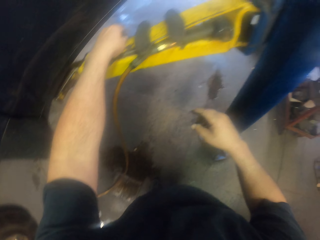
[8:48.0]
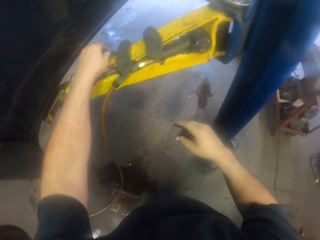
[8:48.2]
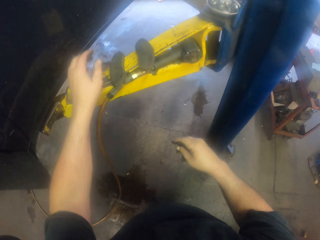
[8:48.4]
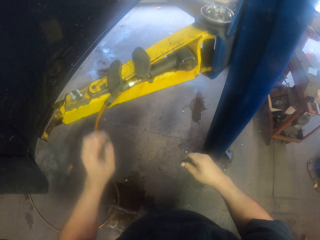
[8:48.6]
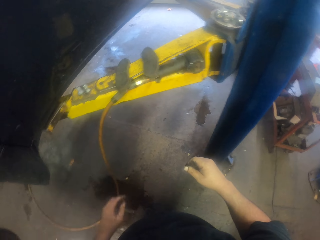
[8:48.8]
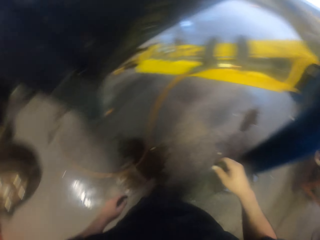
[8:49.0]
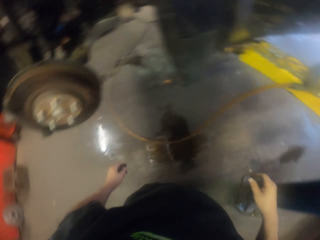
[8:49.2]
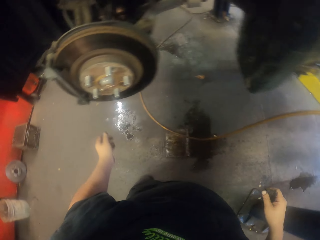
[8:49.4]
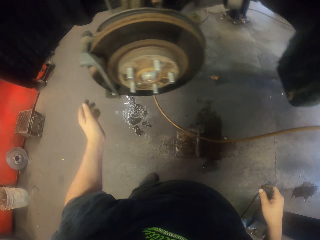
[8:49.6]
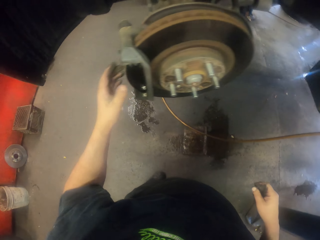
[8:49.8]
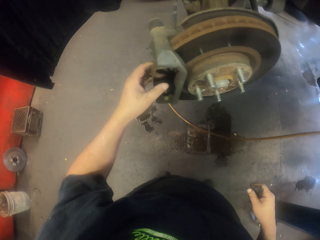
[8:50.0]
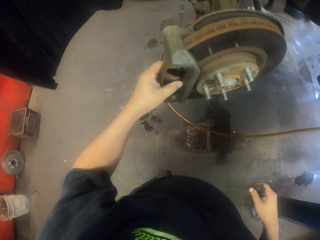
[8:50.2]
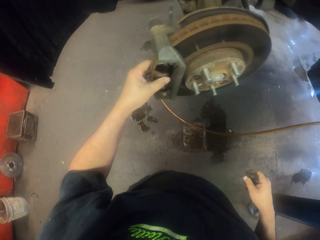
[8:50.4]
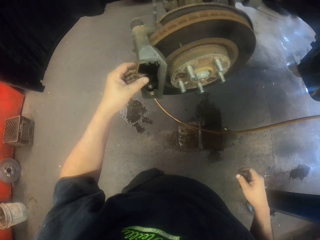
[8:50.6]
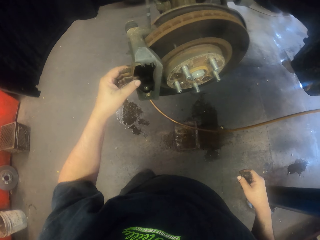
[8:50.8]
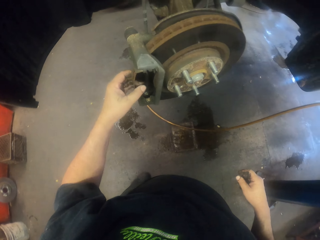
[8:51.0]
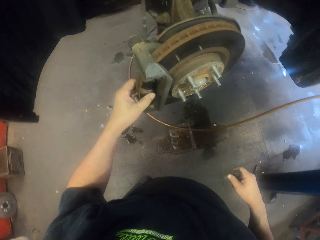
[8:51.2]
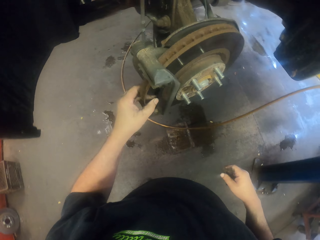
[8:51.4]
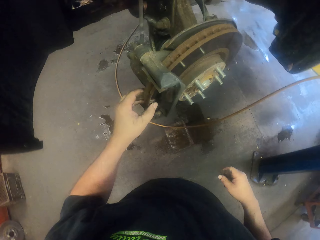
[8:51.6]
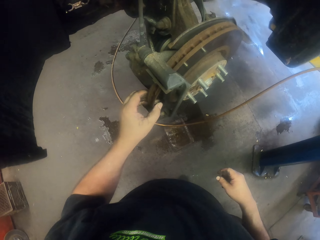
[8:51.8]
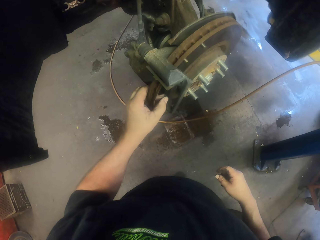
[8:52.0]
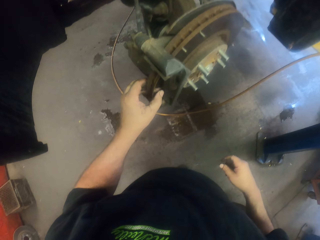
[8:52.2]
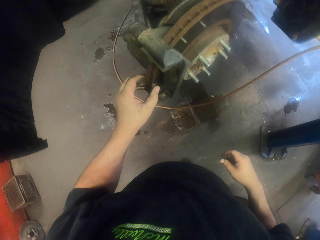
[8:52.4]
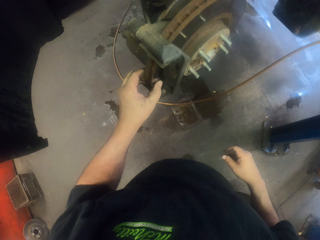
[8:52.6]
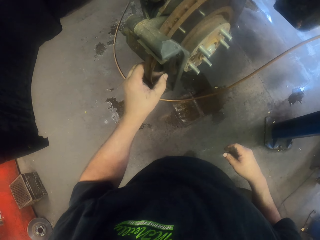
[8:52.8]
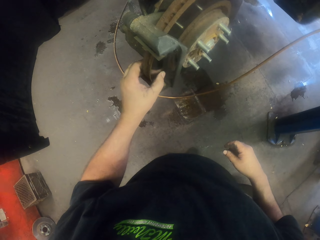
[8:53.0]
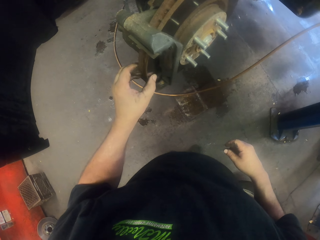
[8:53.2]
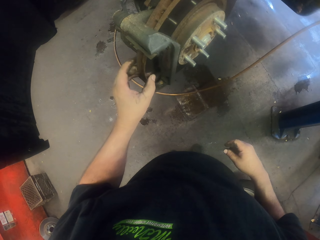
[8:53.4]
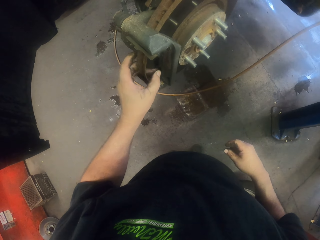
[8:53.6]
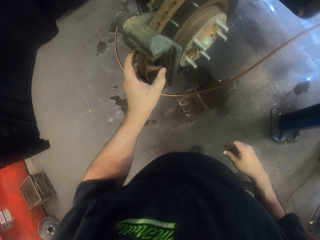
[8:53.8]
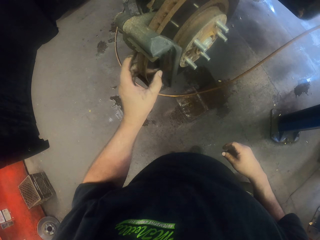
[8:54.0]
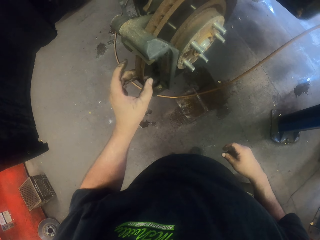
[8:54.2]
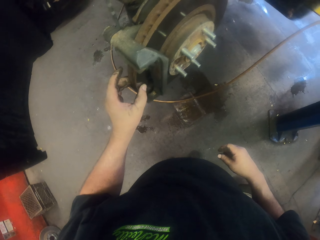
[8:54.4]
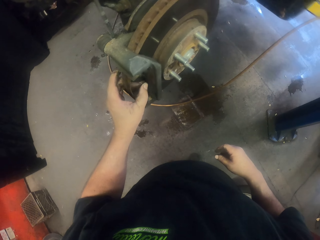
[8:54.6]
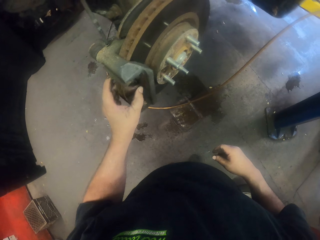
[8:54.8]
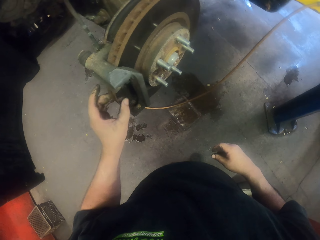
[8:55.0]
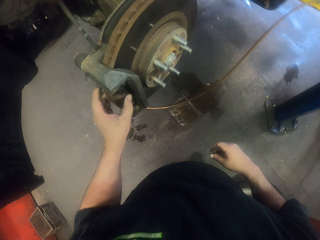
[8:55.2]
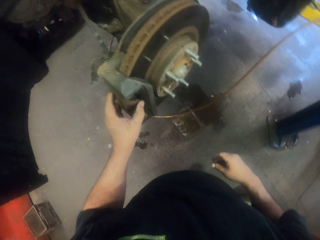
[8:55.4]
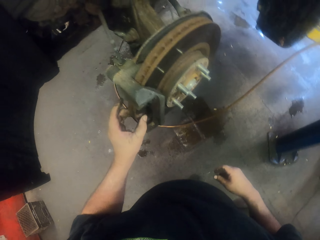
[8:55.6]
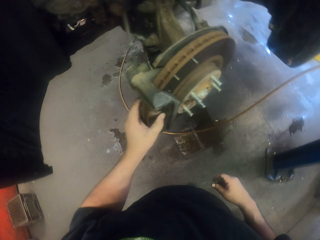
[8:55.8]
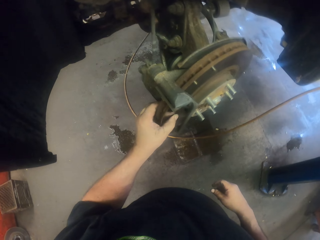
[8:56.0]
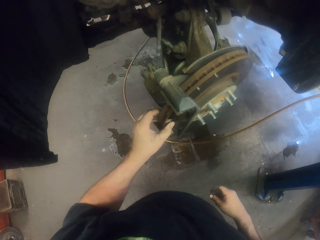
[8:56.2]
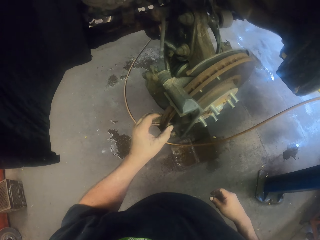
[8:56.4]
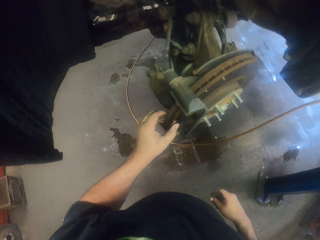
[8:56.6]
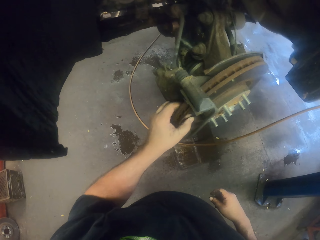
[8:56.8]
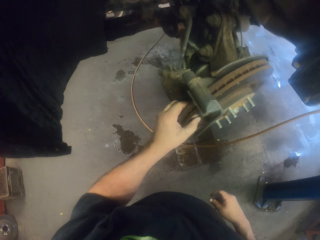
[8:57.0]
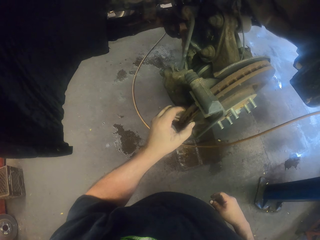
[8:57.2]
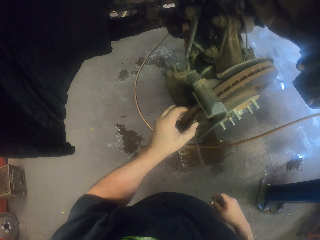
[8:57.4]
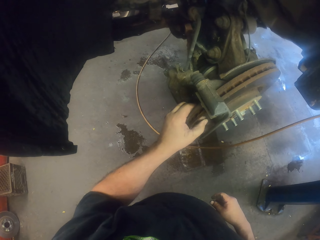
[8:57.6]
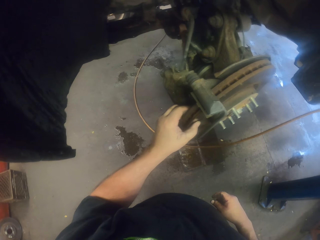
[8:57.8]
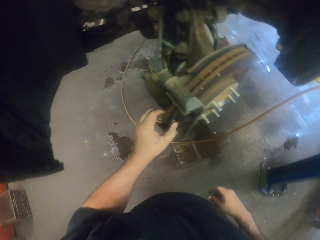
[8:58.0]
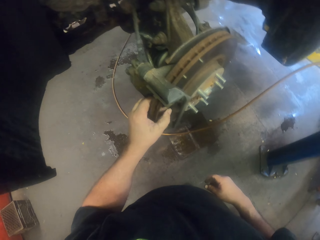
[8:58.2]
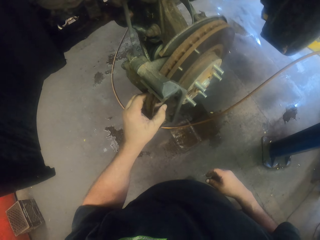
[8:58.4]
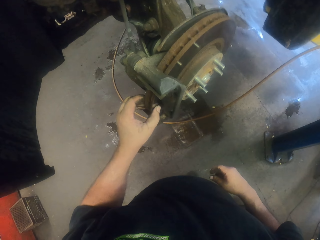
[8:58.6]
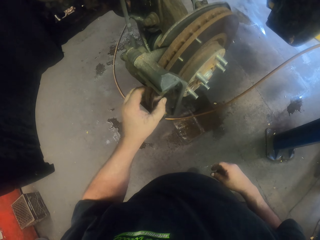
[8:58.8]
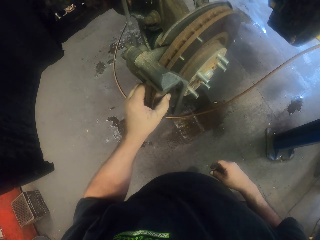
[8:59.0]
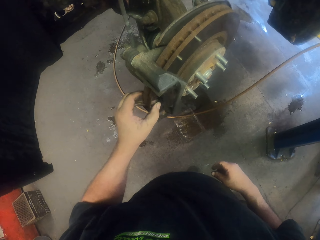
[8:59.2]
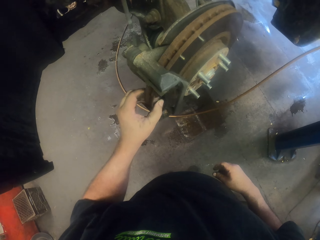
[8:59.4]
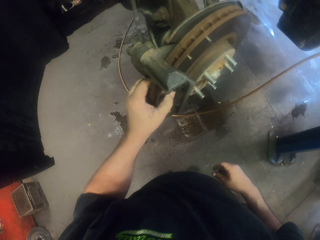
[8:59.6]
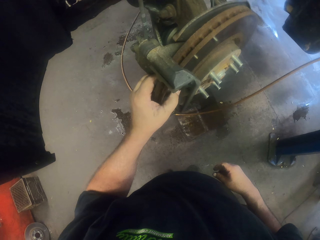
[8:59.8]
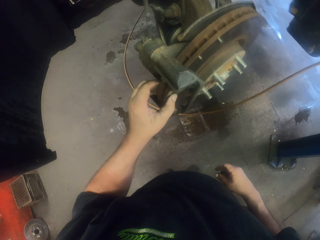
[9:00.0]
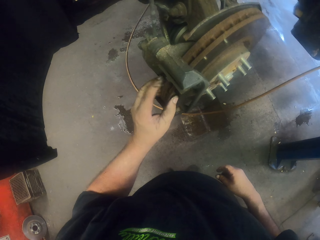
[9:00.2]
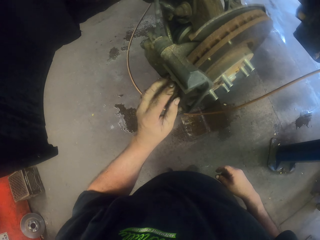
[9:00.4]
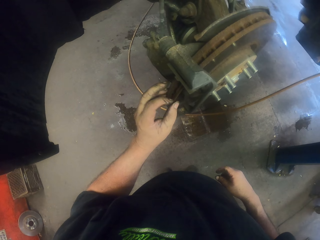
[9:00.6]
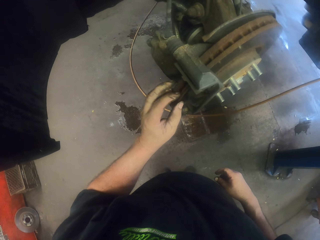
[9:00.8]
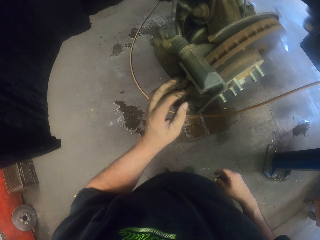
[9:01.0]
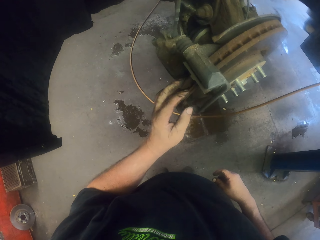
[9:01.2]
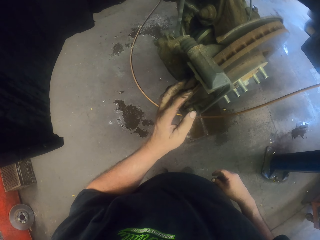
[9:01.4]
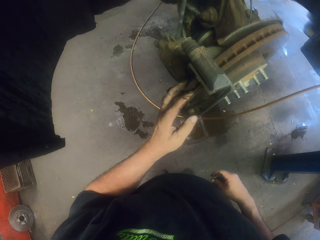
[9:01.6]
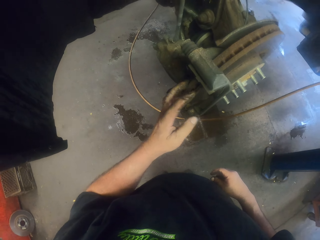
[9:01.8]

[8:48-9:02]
The camera wearer turns to the side. They touch the wheel disc. They hold a car tyre metal. They turn to the side. They hold the car tyre metal.

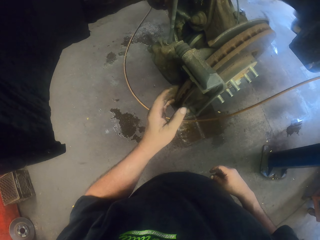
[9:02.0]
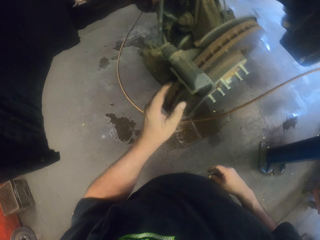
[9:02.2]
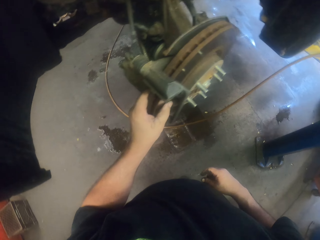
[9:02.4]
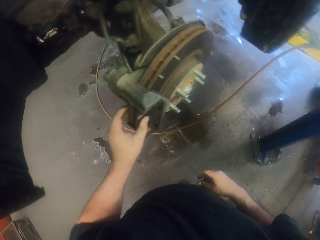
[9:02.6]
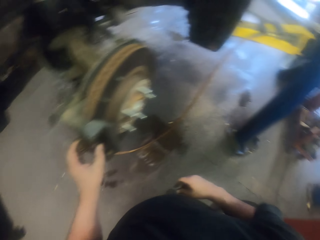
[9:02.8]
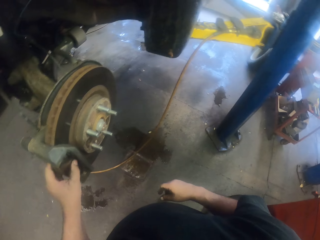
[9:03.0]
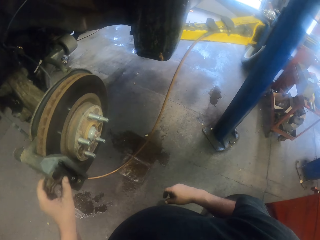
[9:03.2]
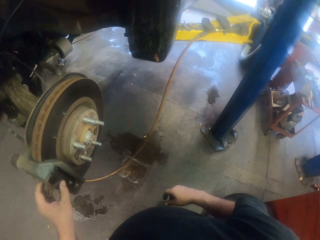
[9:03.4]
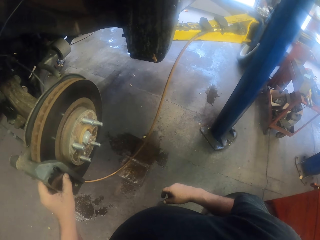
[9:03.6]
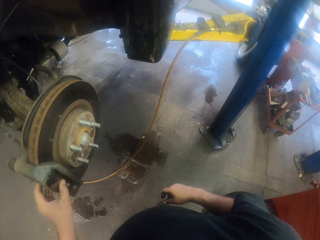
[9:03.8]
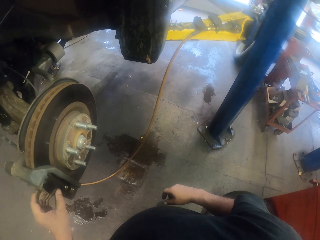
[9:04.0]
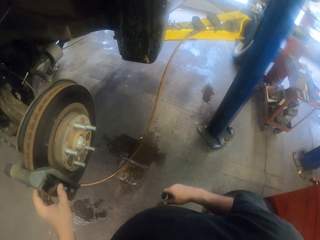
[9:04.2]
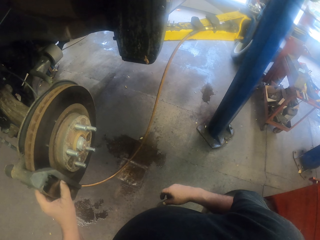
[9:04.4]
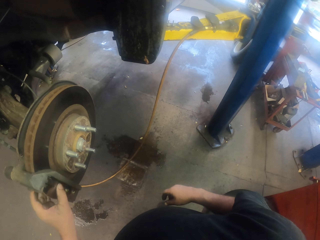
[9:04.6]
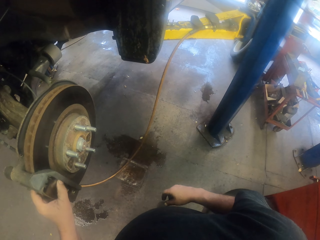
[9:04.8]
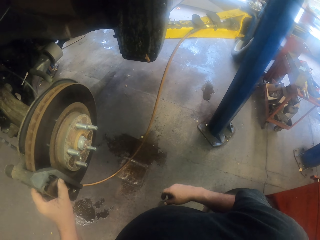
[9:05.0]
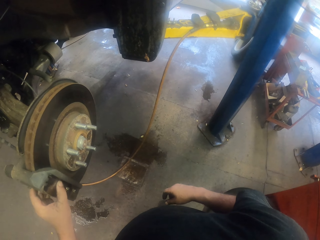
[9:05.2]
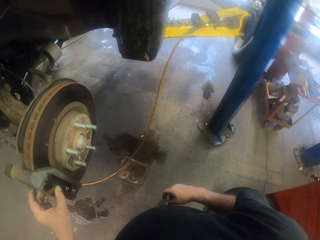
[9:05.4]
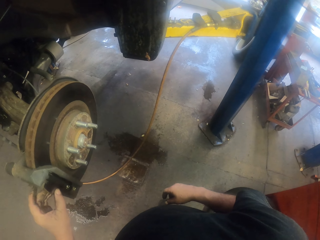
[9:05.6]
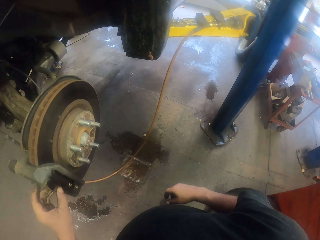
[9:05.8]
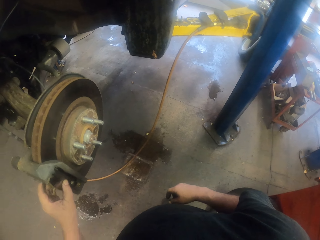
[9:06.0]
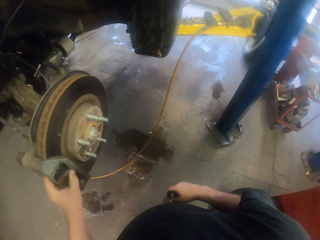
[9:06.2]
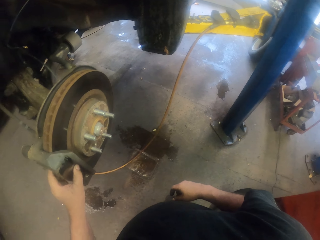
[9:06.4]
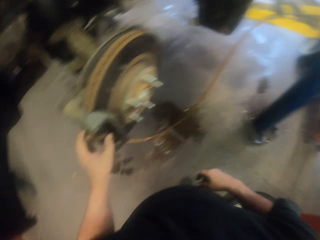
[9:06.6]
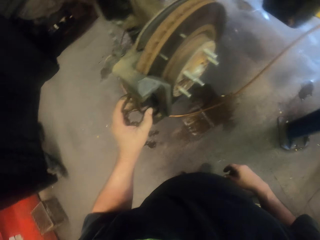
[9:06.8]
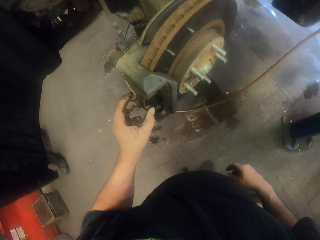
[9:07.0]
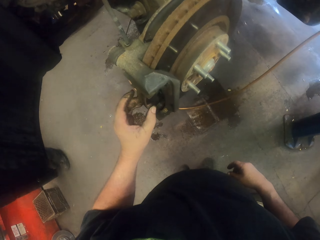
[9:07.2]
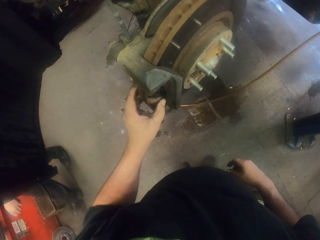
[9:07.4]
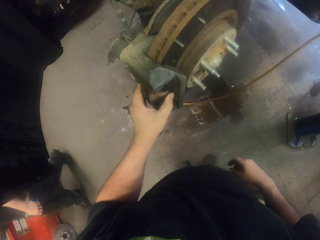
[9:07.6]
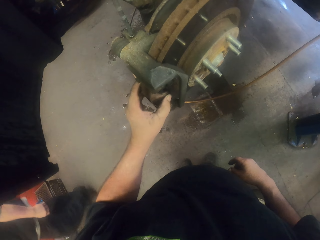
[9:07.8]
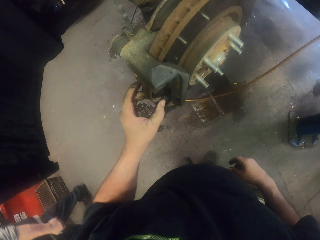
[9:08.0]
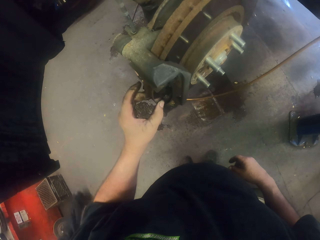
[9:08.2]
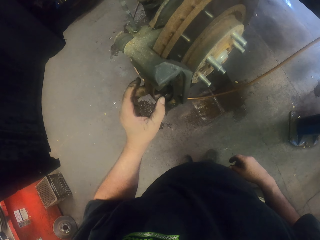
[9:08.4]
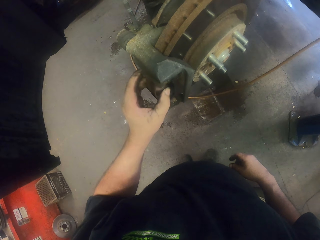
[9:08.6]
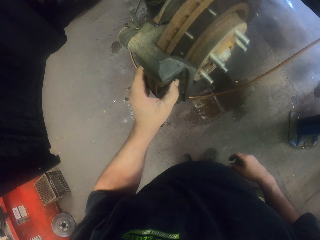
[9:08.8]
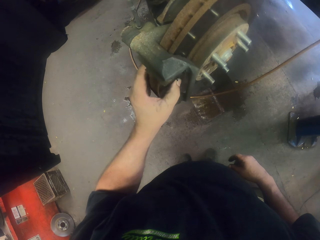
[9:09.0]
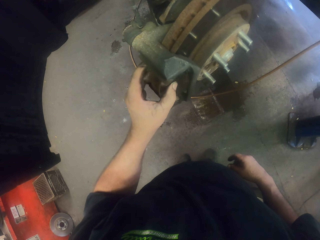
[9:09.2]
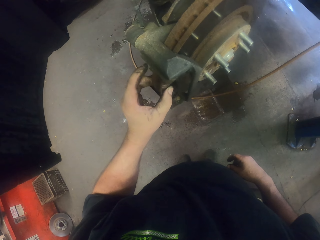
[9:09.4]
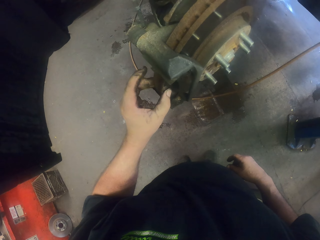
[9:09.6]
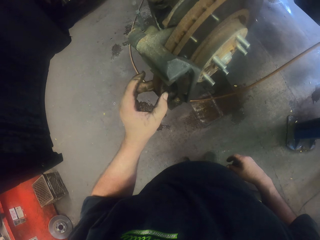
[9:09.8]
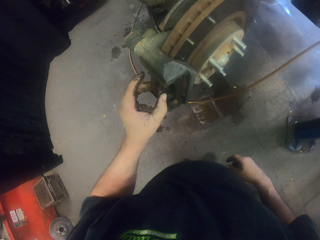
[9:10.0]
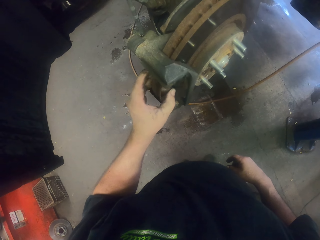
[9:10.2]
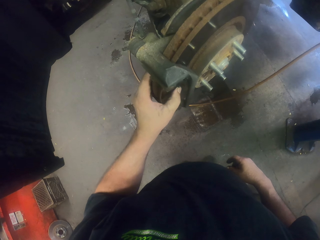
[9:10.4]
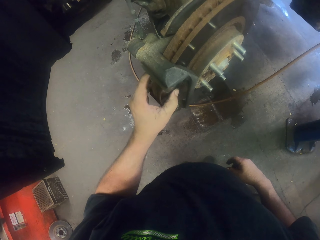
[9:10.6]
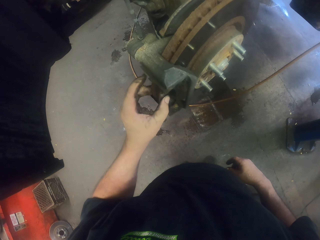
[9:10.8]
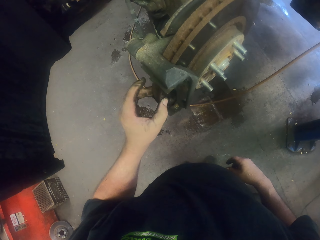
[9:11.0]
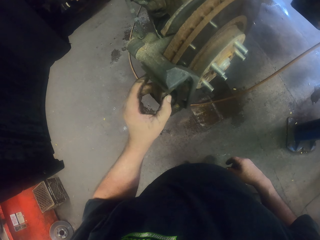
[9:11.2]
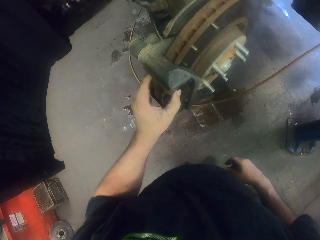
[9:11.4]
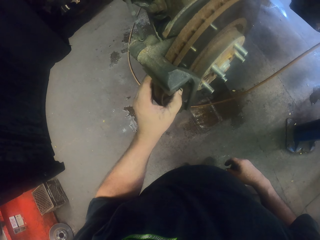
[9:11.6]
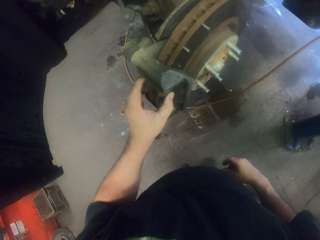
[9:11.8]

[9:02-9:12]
The camera wearer turns to the side. They hold a car tyre metal.
